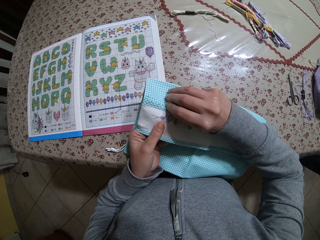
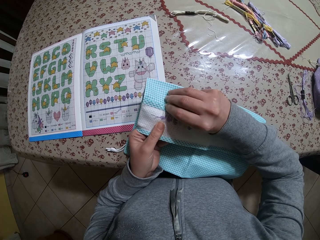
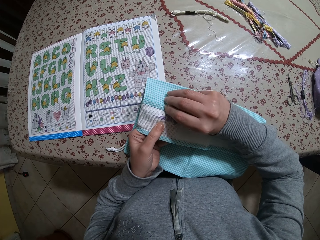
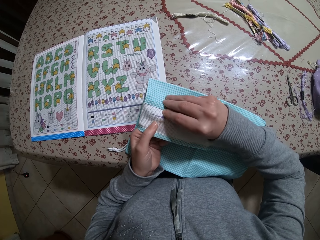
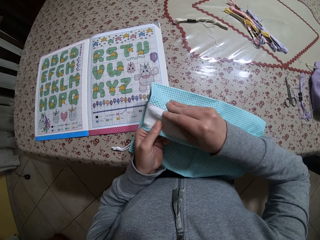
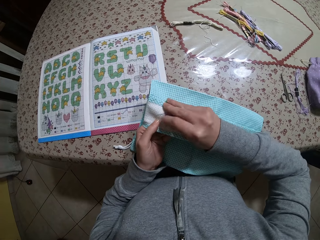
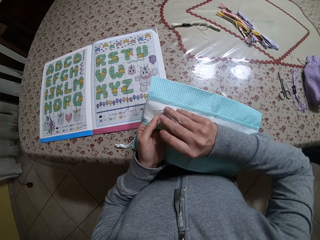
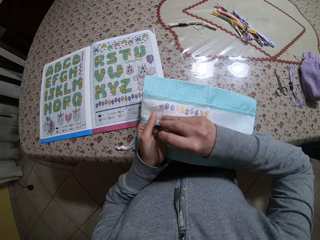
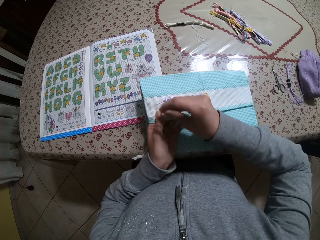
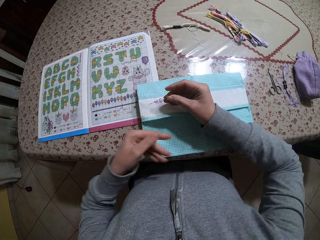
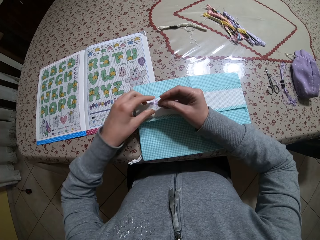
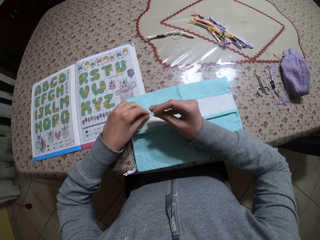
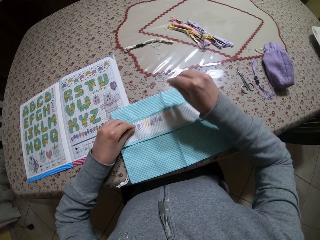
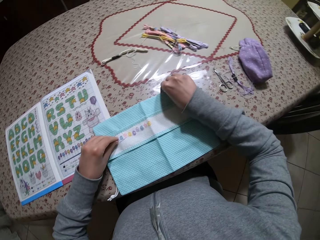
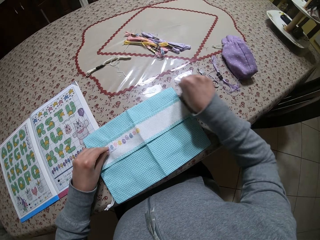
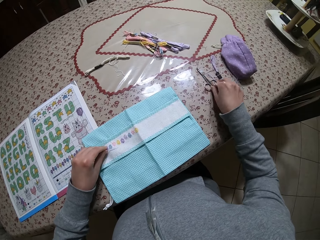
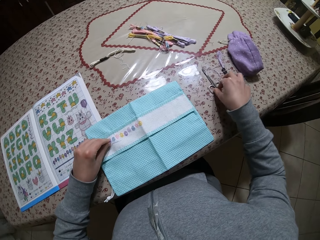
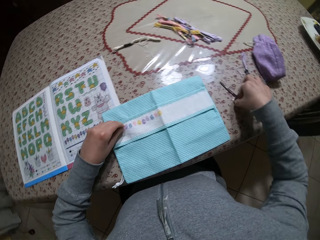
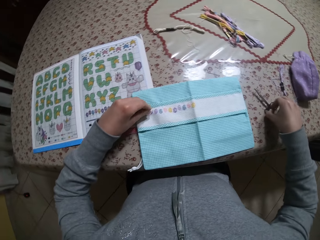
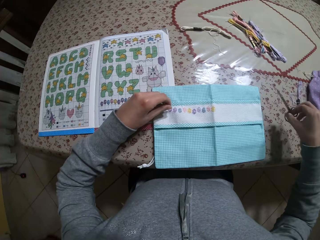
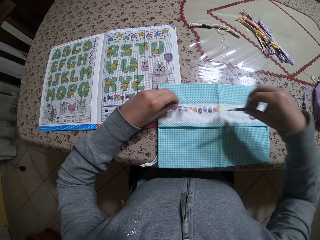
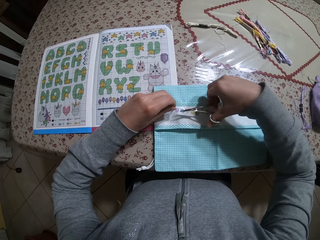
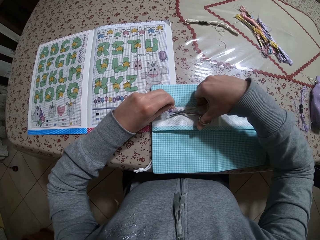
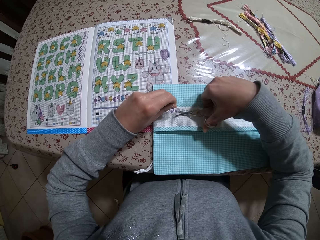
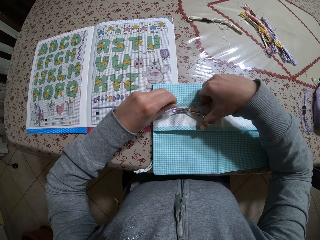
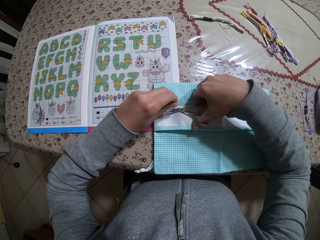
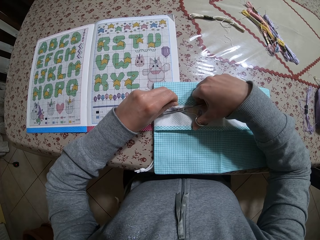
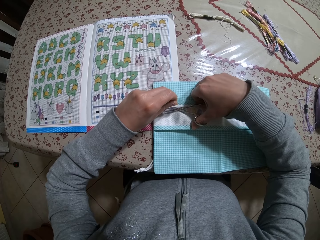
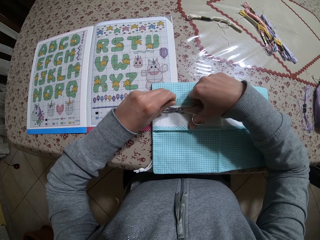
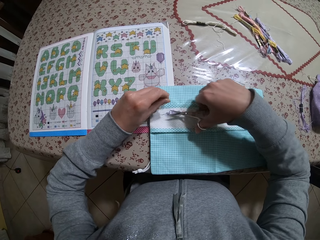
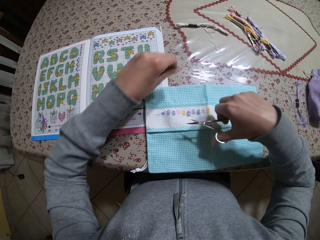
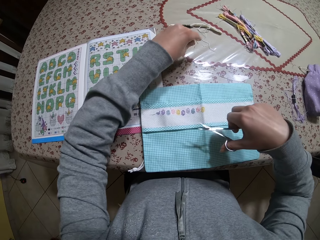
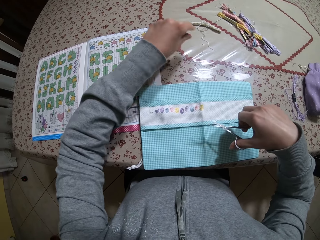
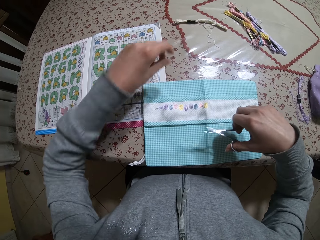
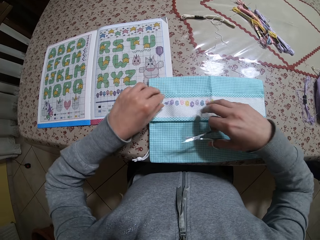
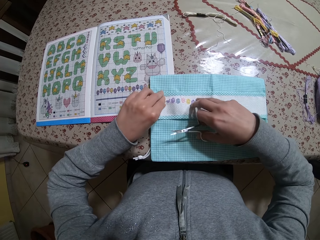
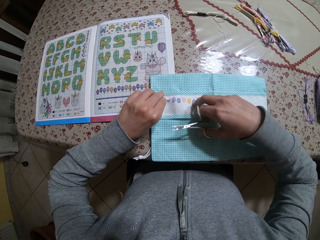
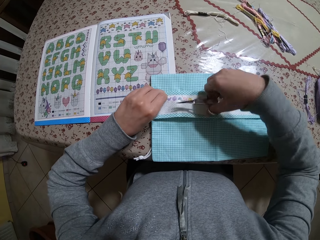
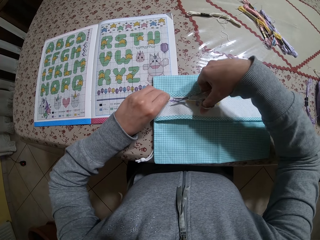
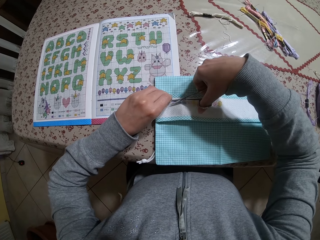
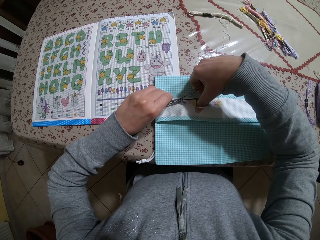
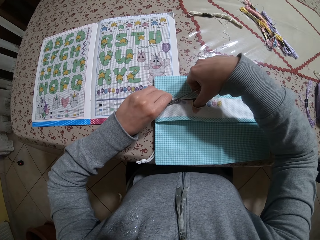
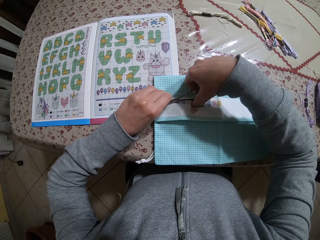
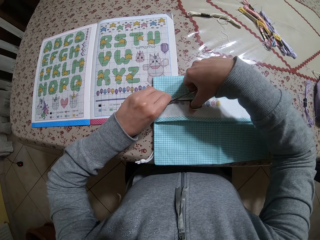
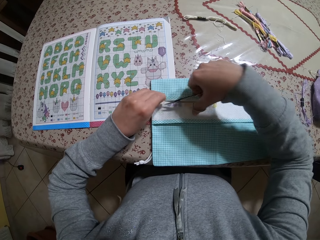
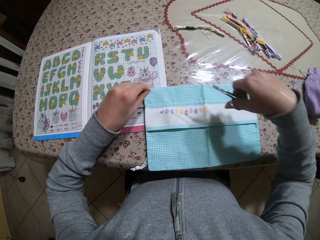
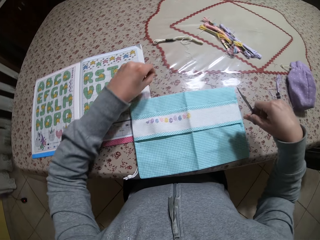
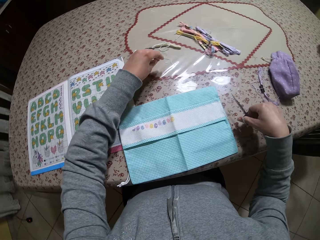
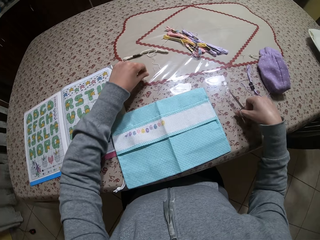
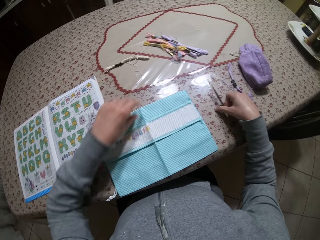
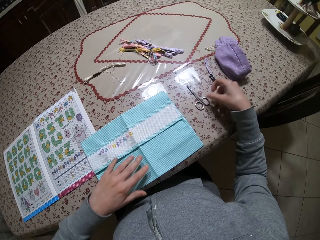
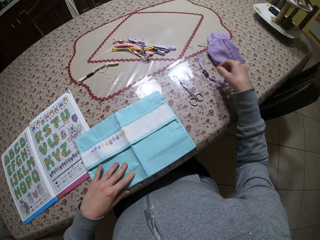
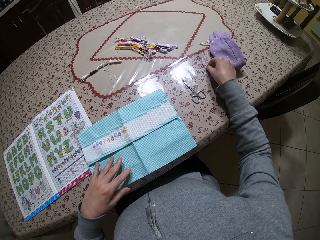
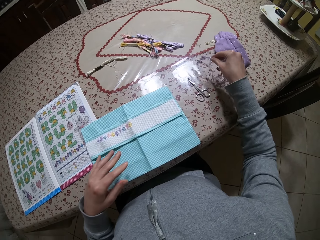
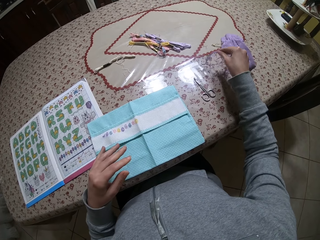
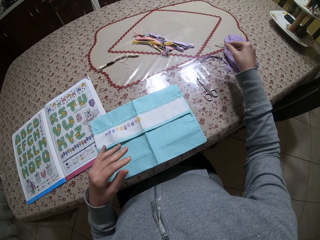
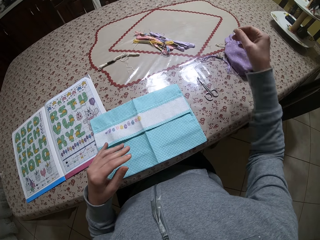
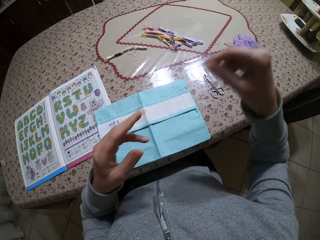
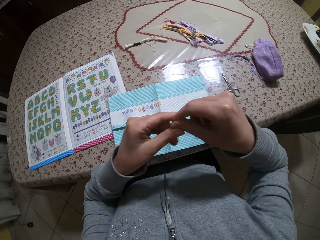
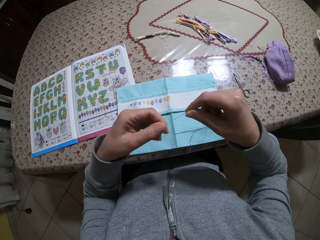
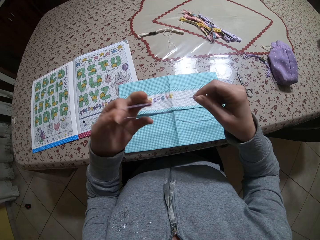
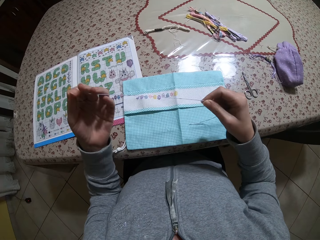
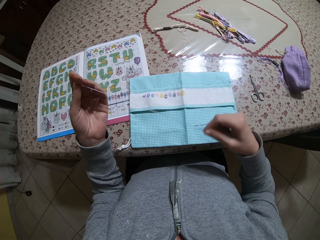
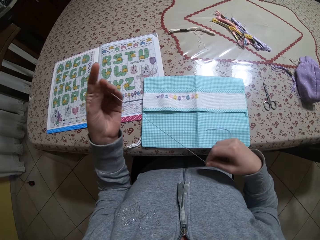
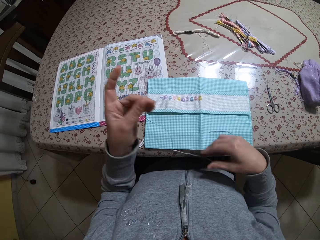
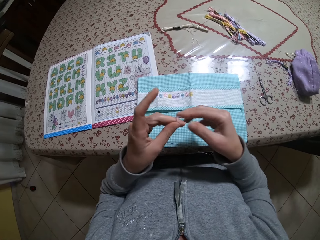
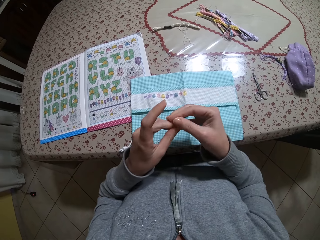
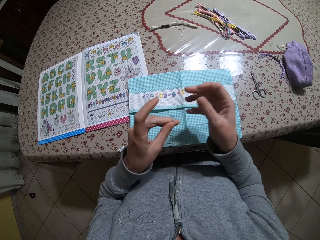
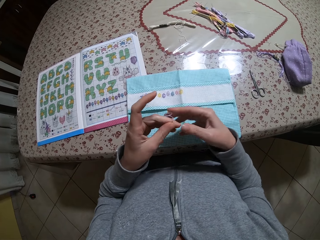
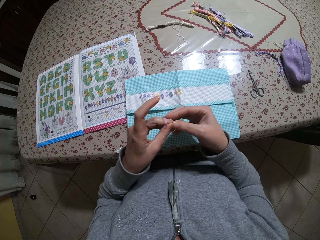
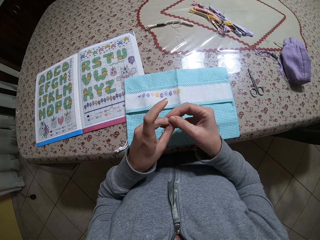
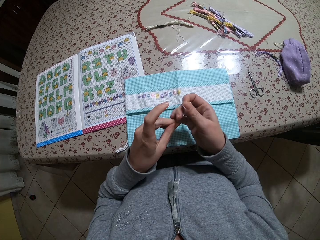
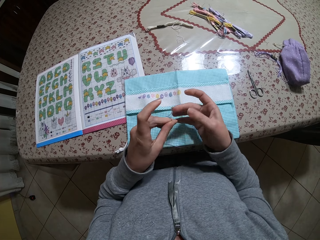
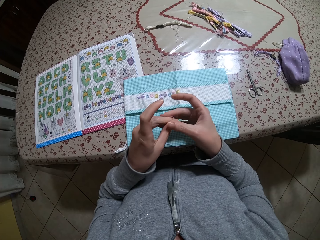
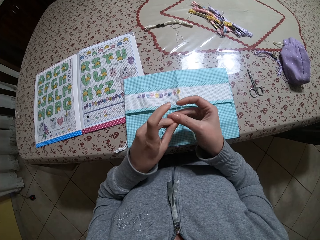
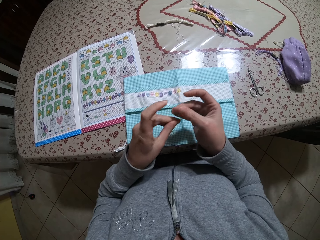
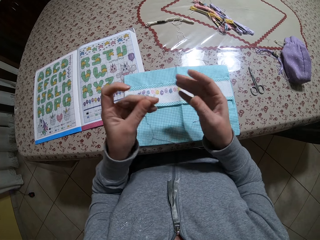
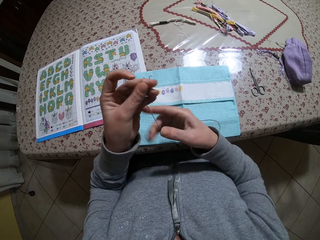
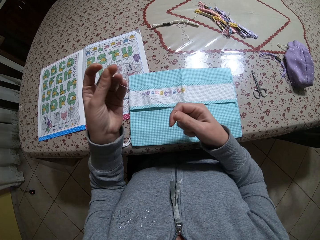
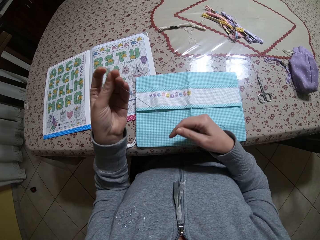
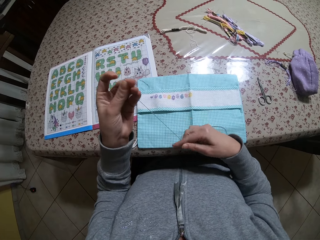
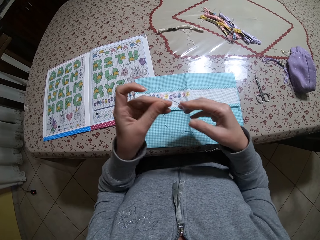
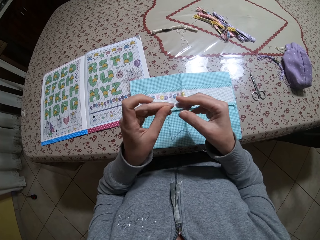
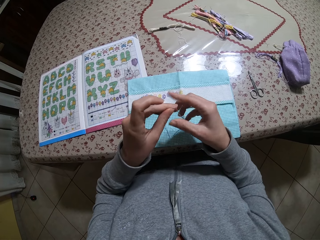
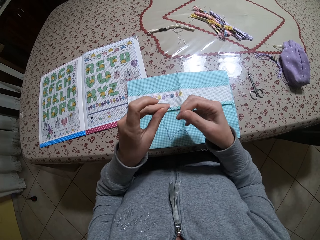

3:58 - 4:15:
The camera wearer holds the thread with her left hand. She places the needle on the table with her right hand. She adjusts the scissors on the table with her right hand. She picks the scissors from the table with her right hand. She places the scissors on the napkin with her right hand. She cuts the thread in her left hand with the scissors in her right hand. She drops the thread on the table with her left hand. She places both hands on the napkin. She holds the thread on the napkin with her left hand. She places the scissors on the napkin with her right hand. She cuts the thread in her left hand with the scissors in her right hand. She drops the thread on the table with her left hand. She drops the scissors on the table with her right hand. She adjusts the napkin on the table with her left hand. She picks the thread bundle from the table with her right hand. She drops the thread bundle on the table with her left hand. She pulls a thread from the table with her right hand. She places the thread in her left hand with her right hand. She pulls the thread with both hands.

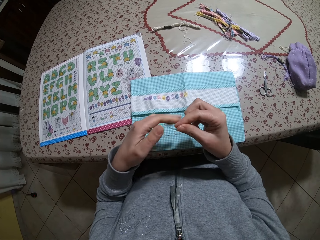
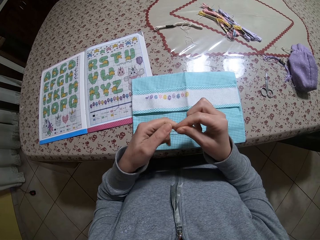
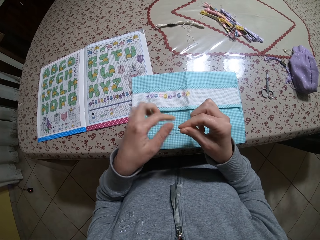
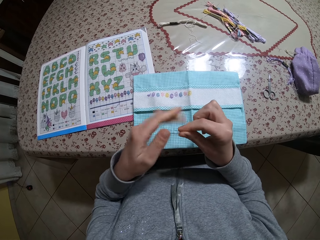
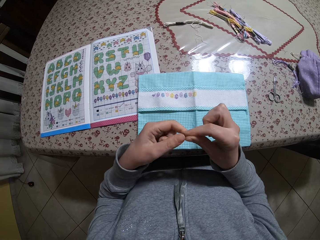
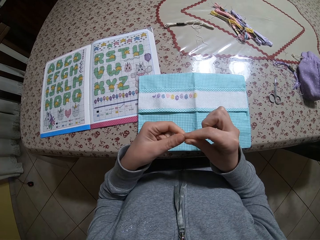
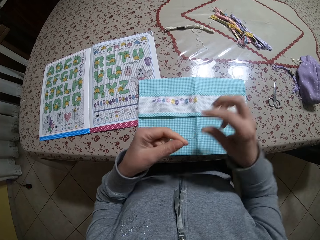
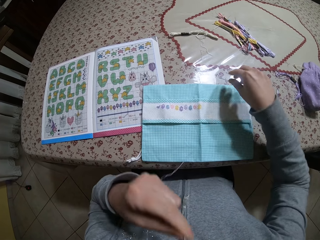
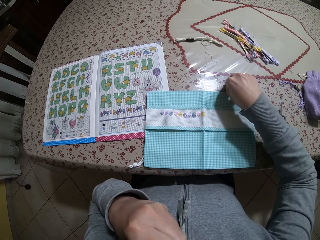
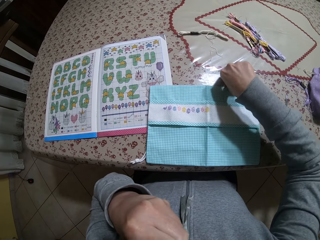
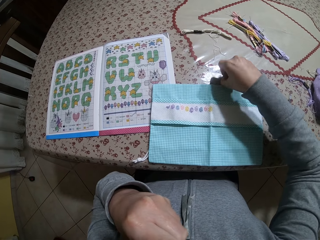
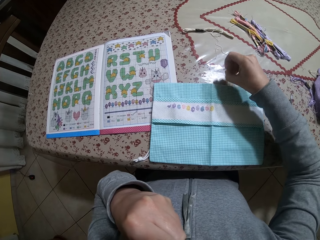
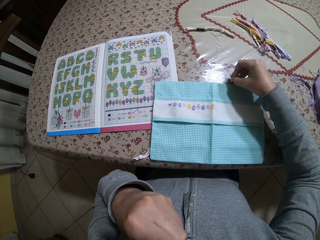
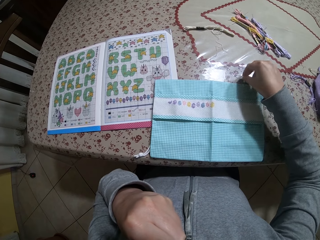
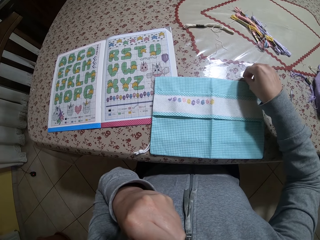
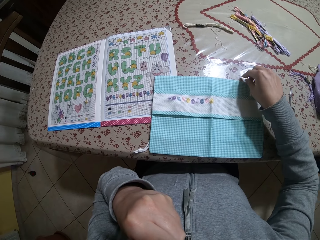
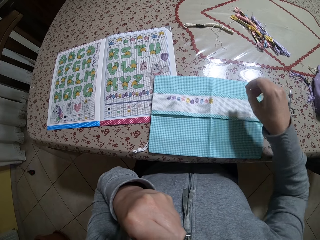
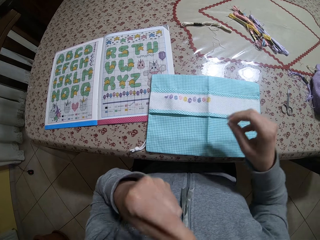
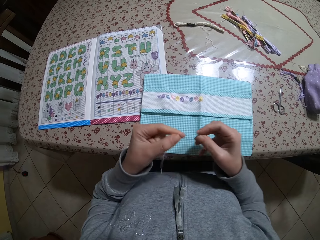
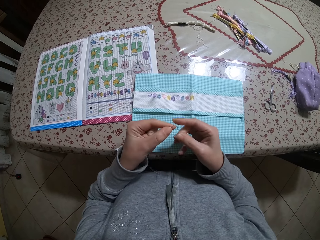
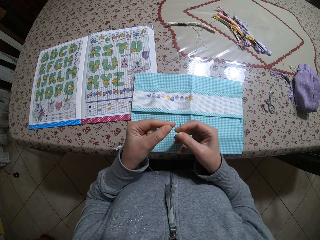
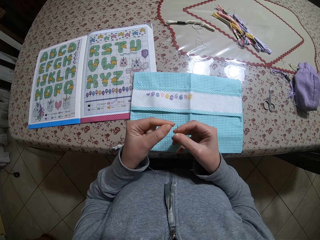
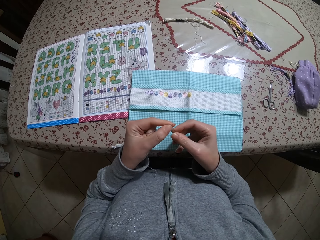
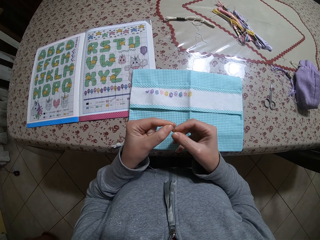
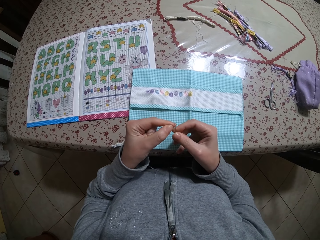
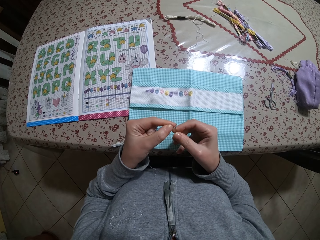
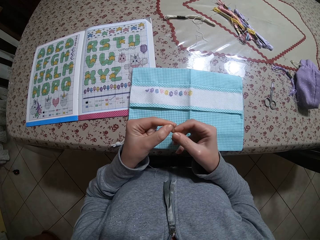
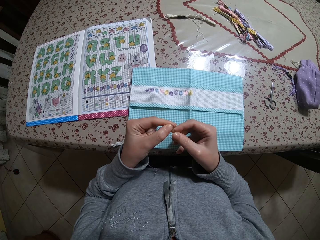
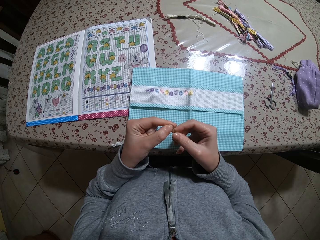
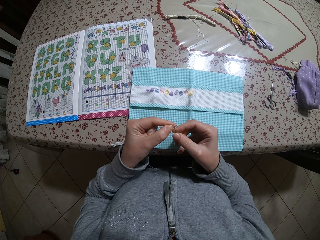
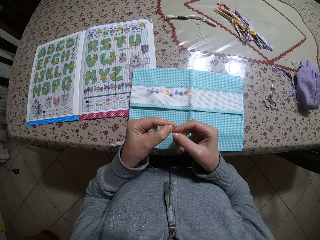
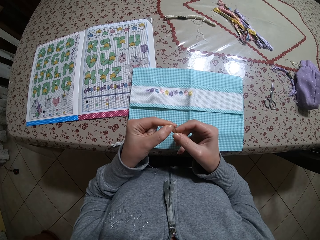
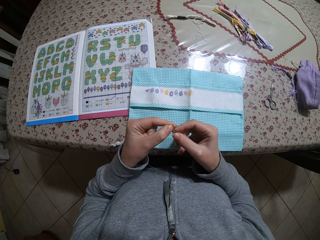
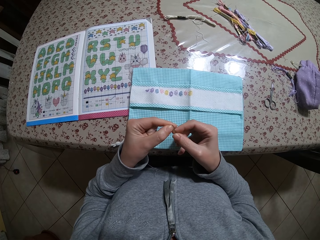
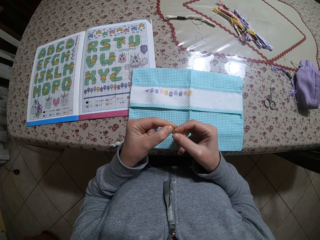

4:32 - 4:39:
The camera wearer places the tip of the thread in her mouth with her left hand. She picks the needle from the table with her right hand. She passes the thread in her left hand through the needle in her right hand.
